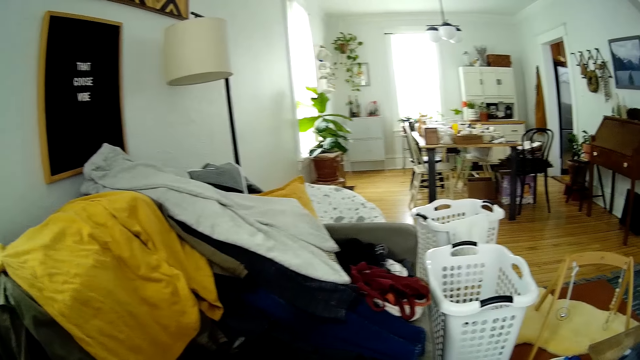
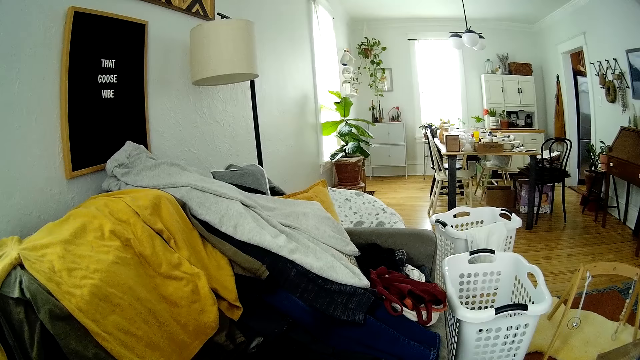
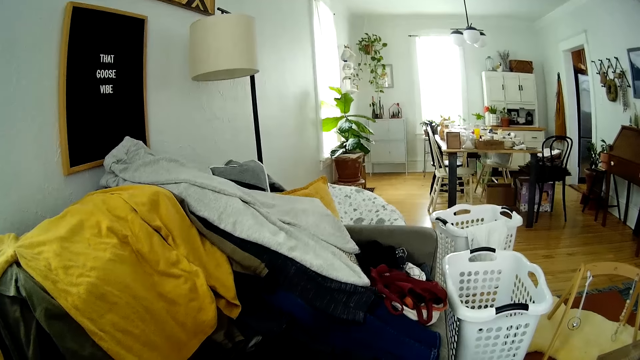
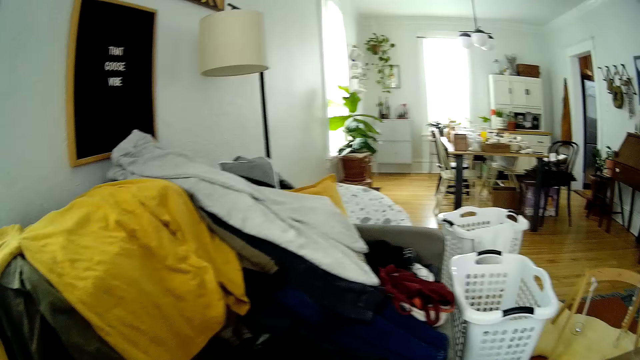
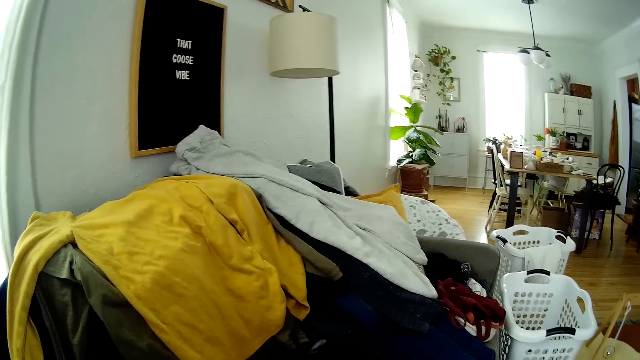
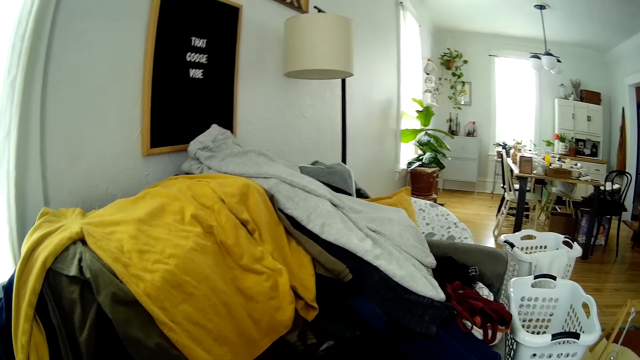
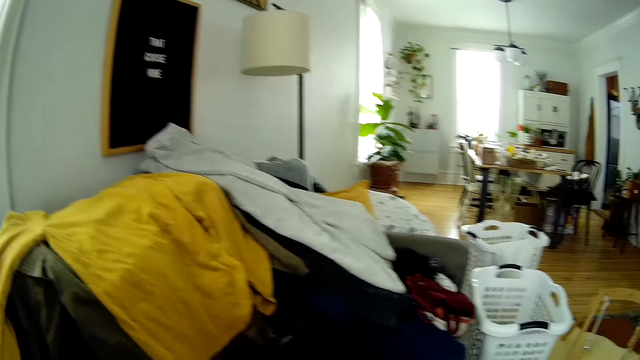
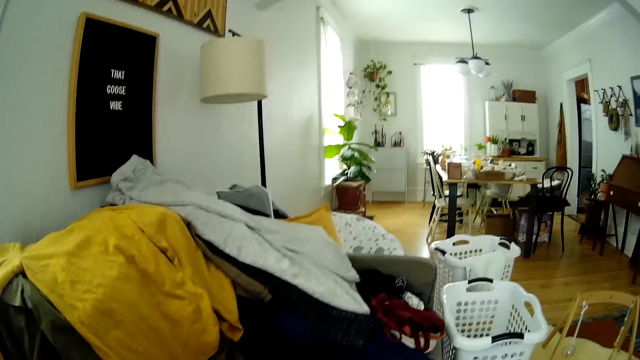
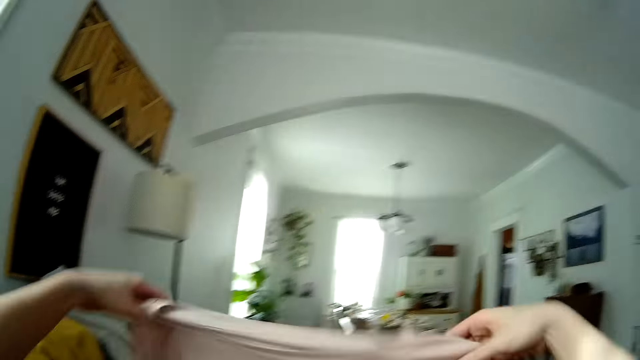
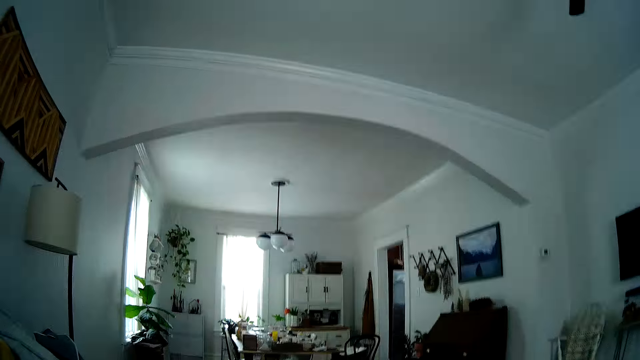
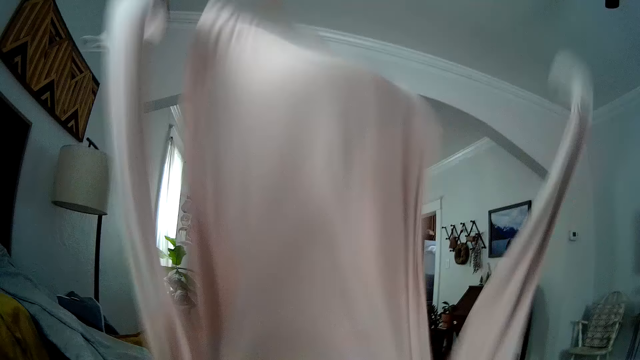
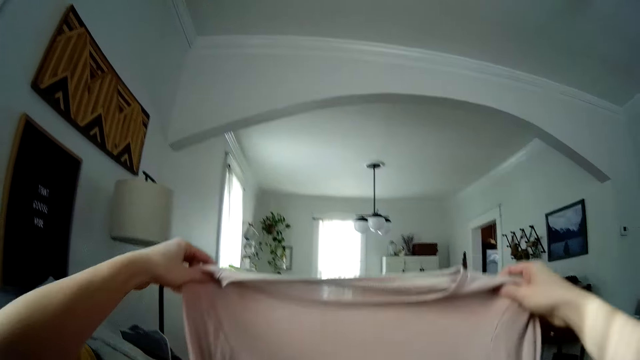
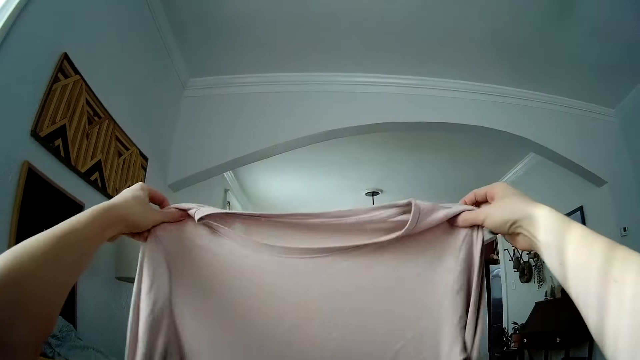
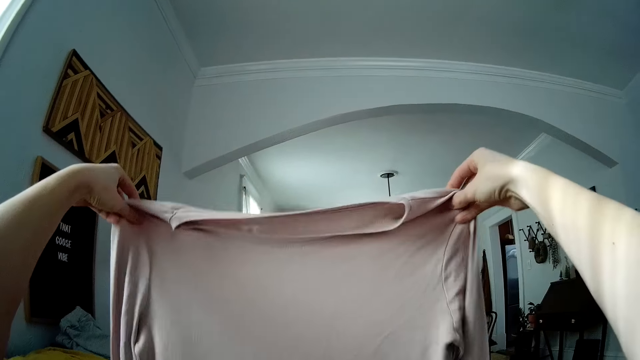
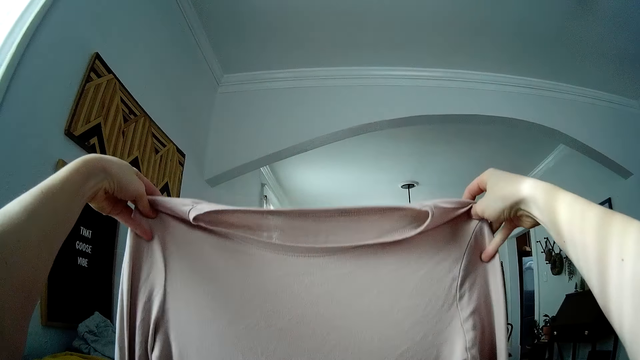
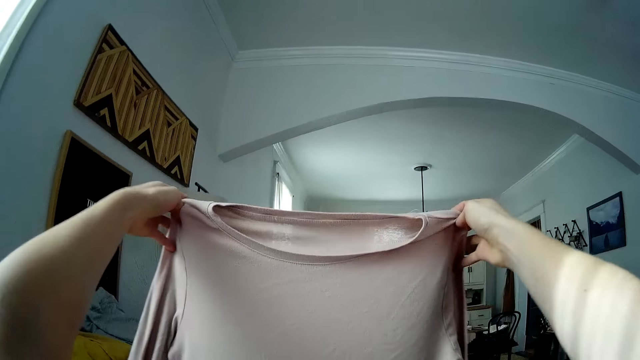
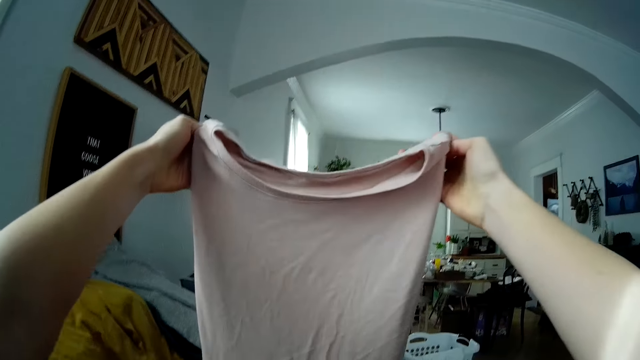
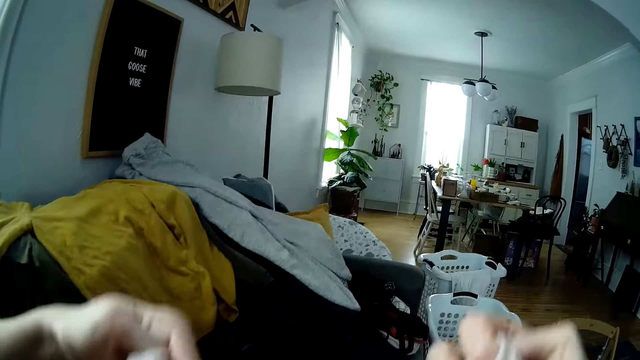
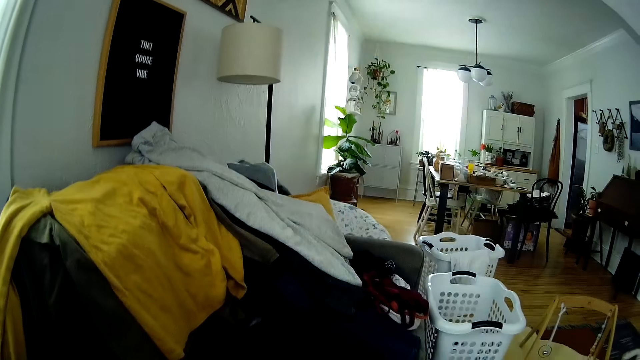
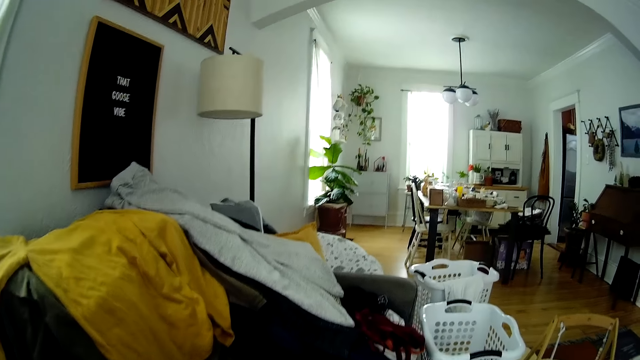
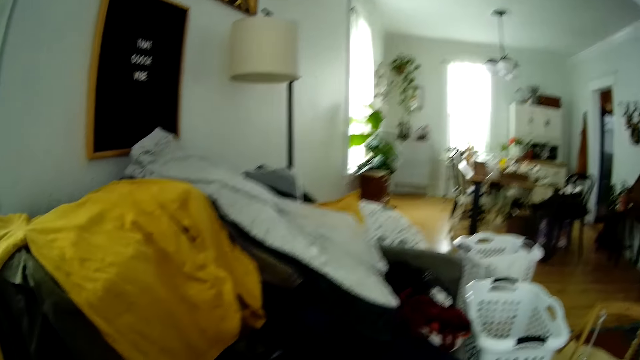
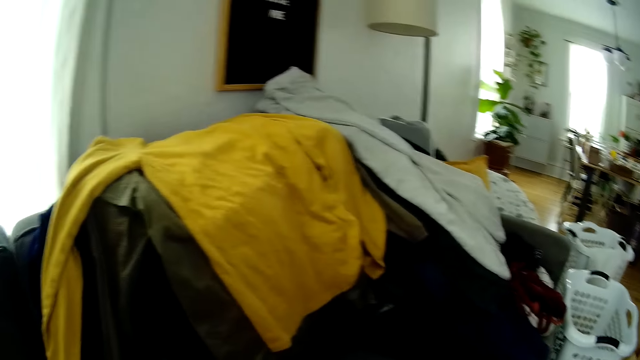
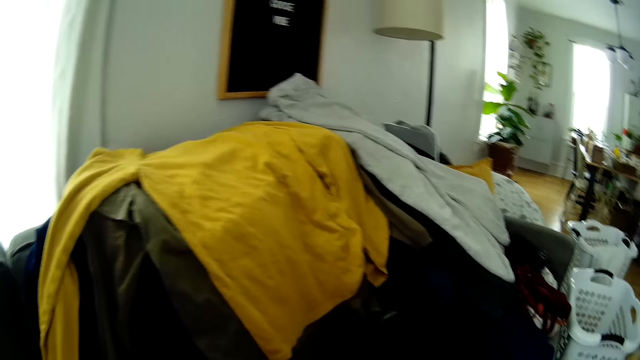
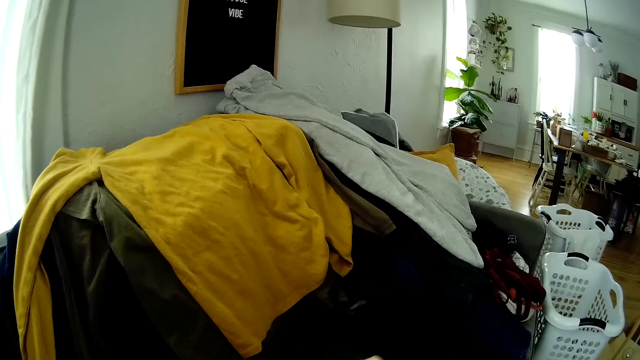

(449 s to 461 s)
The camera wearer straightens the cloth. They raise up the cloth with both hands and flap the cloth with both hands. They fold the cloth with both hands.

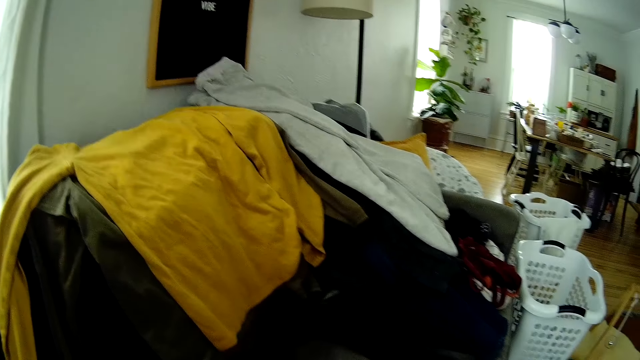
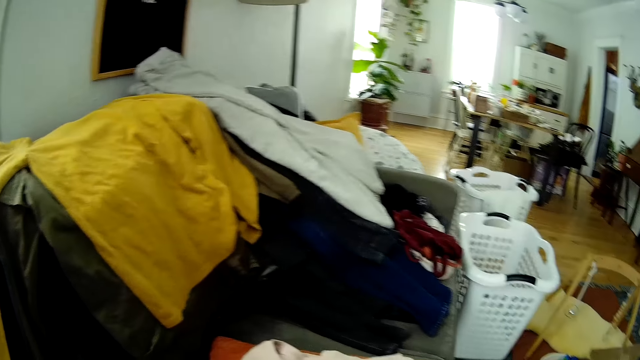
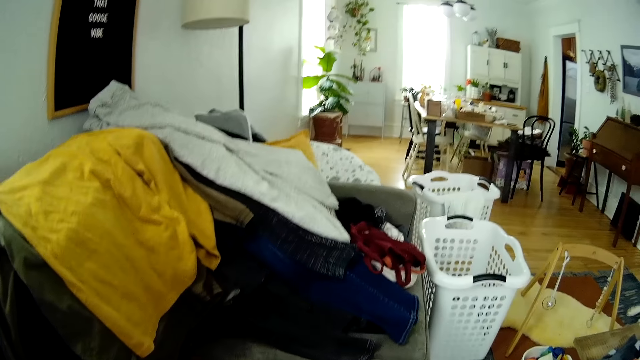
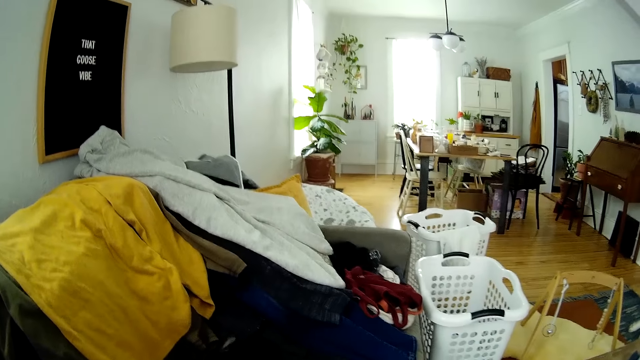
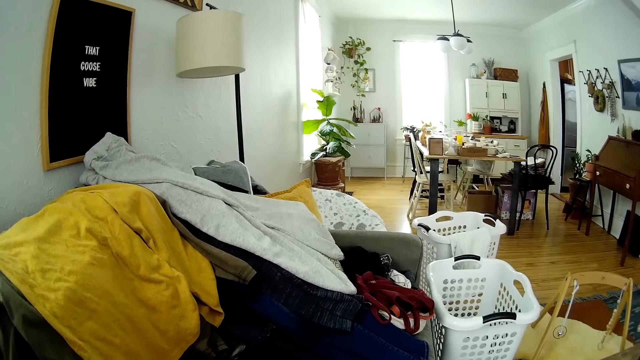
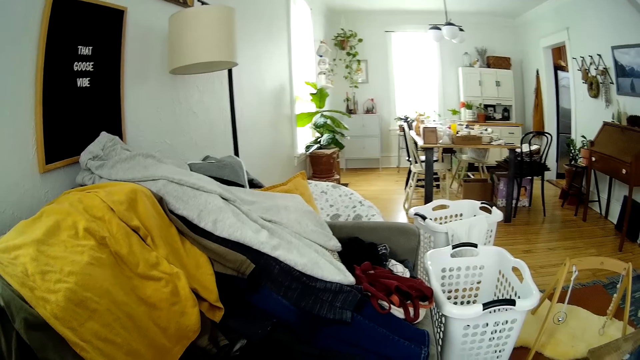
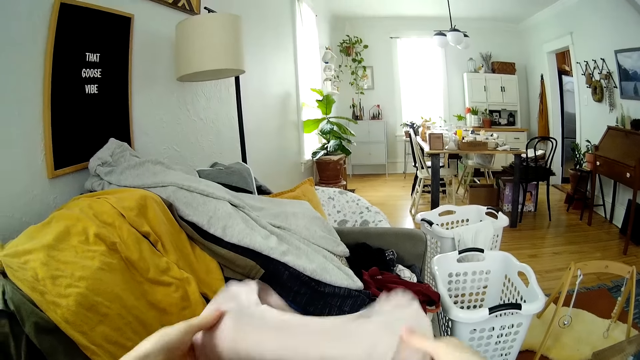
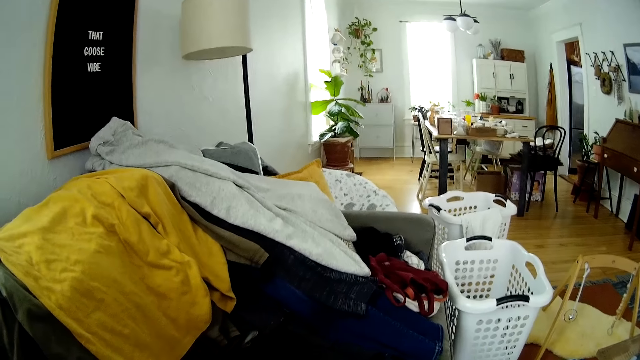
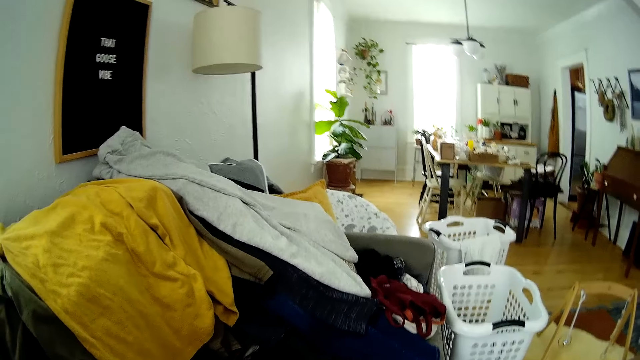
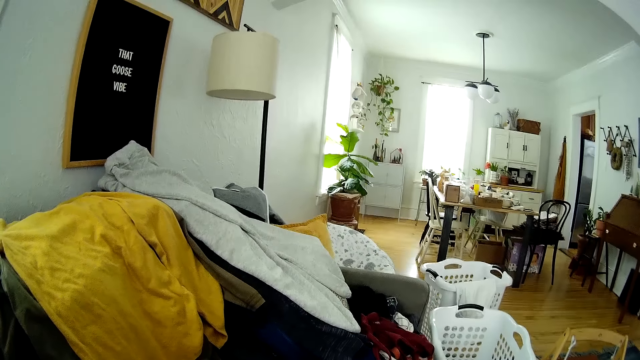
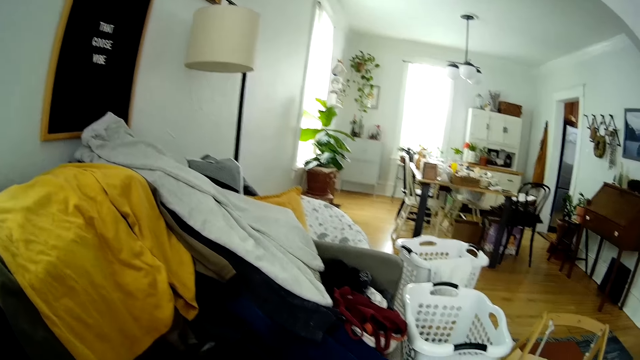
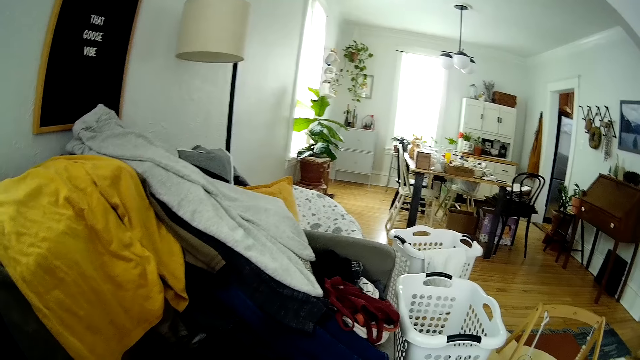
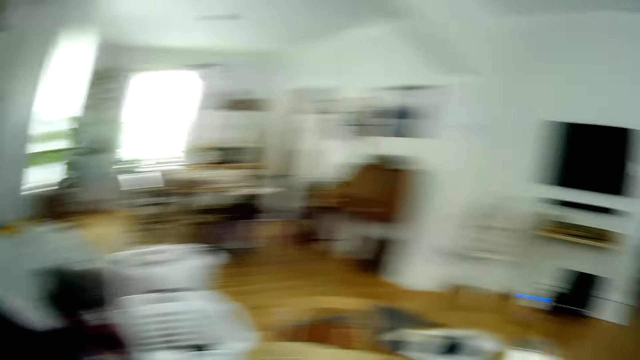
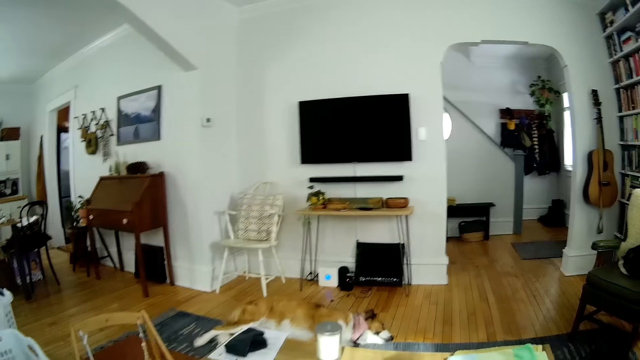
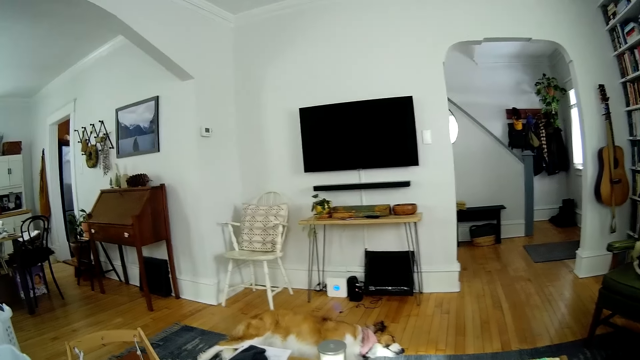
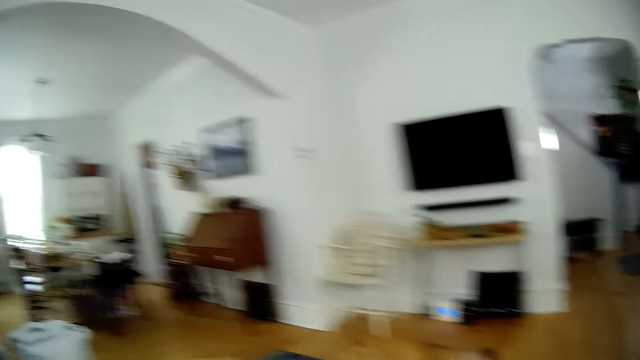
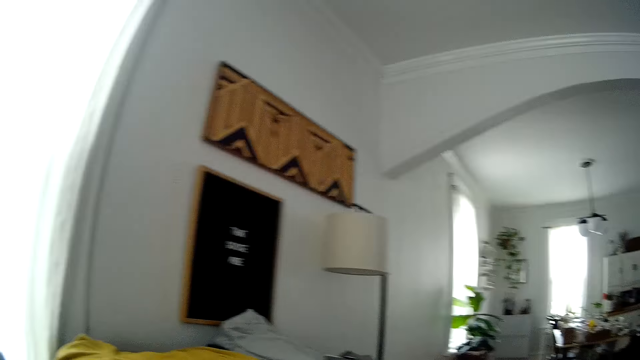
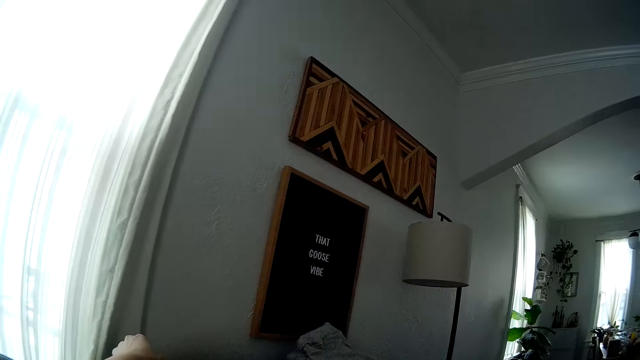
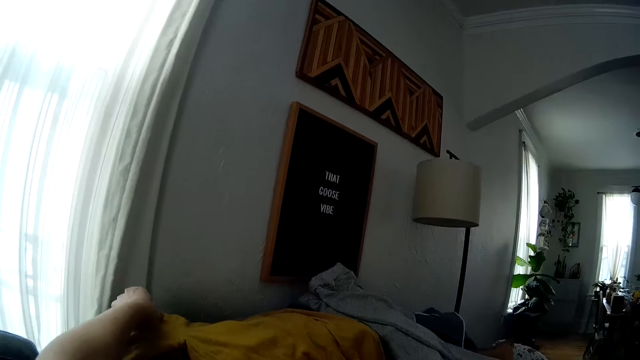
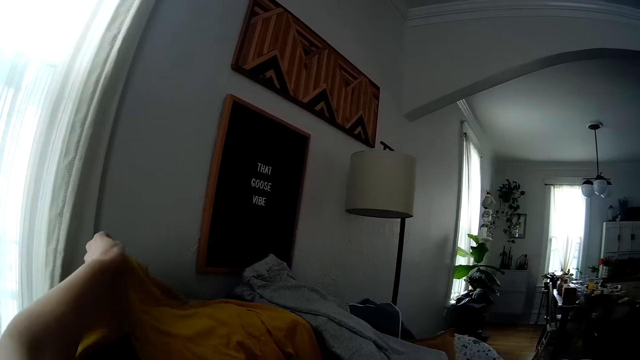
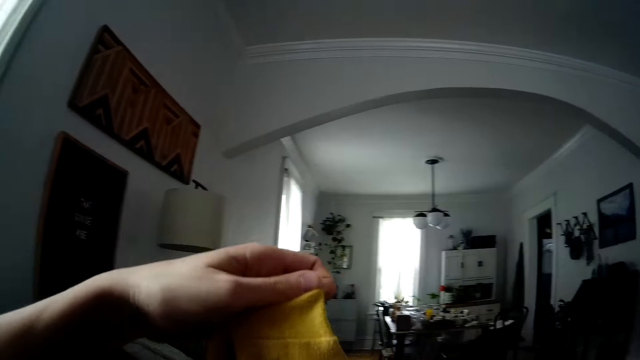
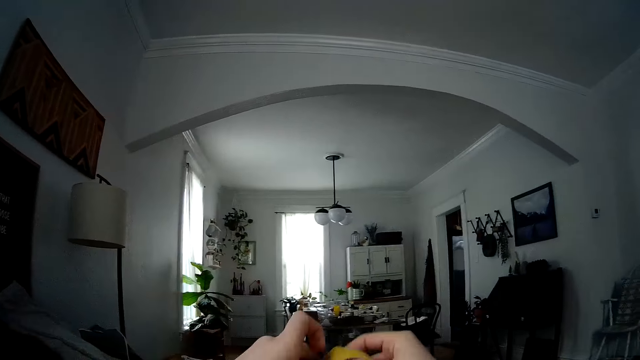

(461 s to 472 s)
The camera wearer looks around. She picks up a cloth from the chair with her left hand.
